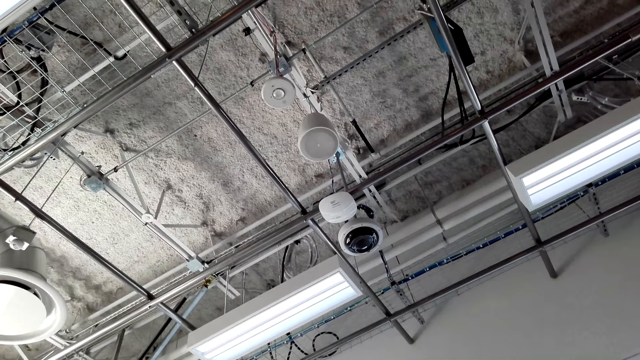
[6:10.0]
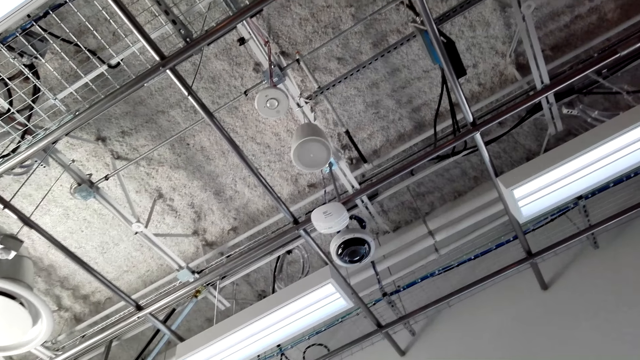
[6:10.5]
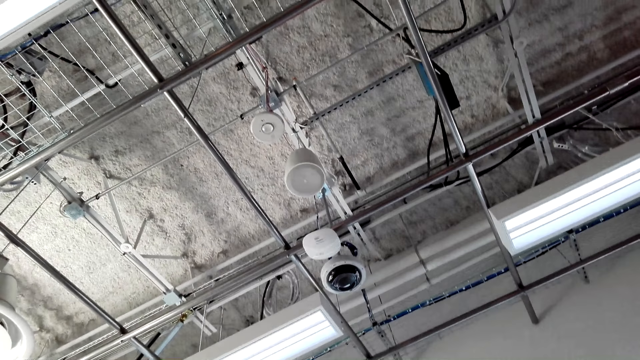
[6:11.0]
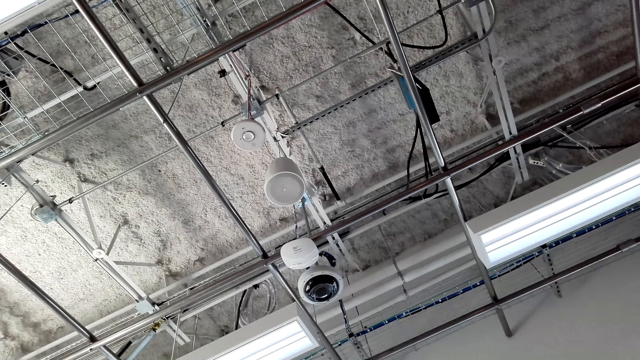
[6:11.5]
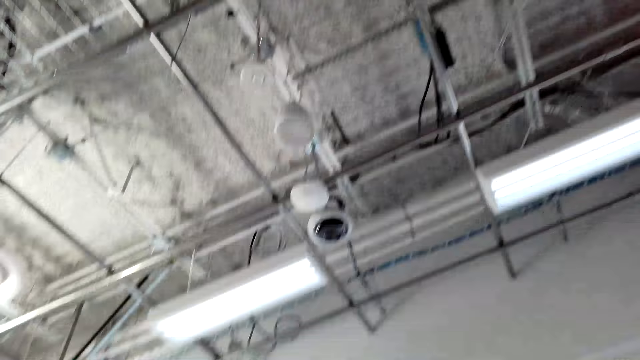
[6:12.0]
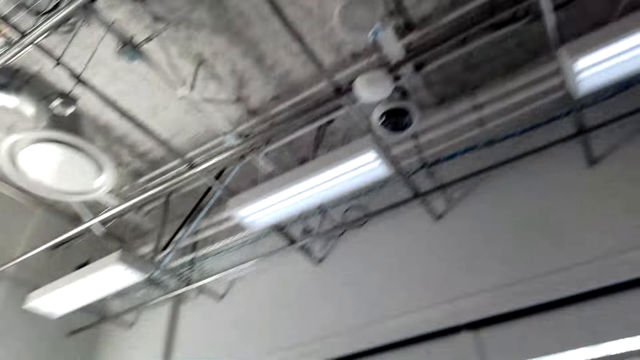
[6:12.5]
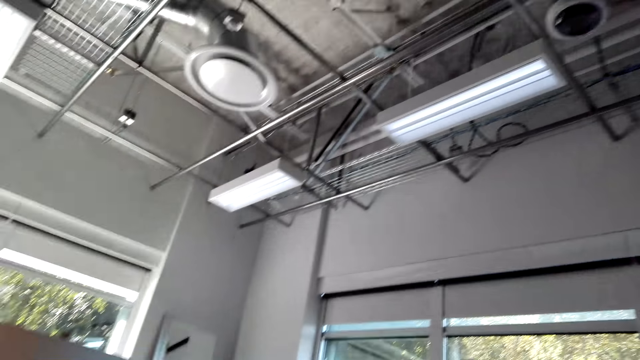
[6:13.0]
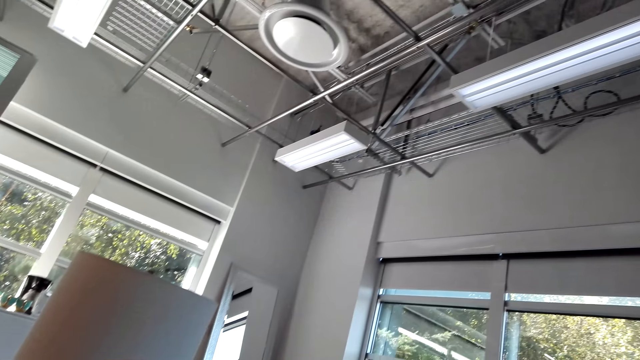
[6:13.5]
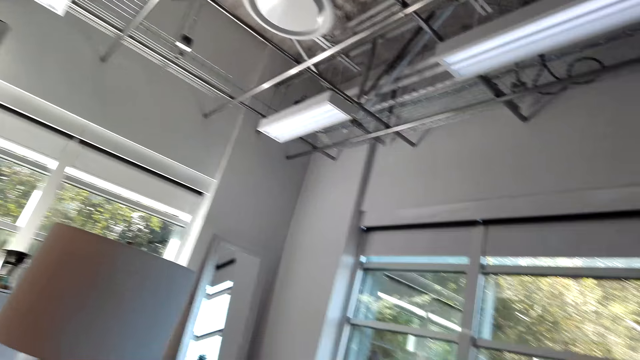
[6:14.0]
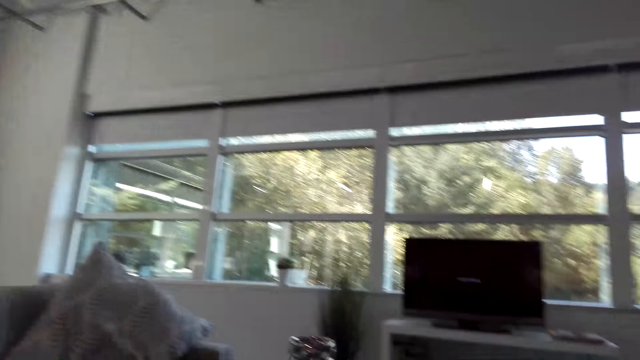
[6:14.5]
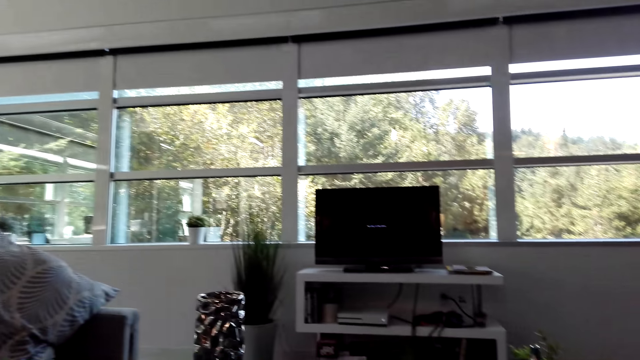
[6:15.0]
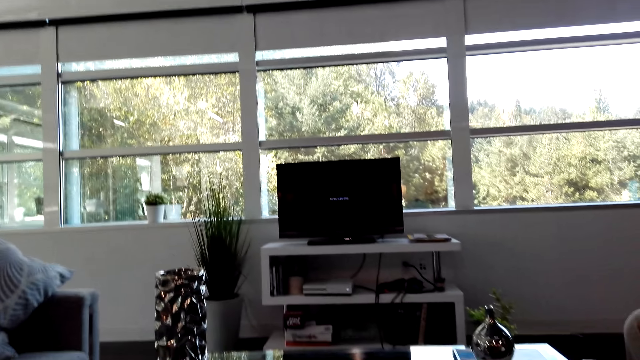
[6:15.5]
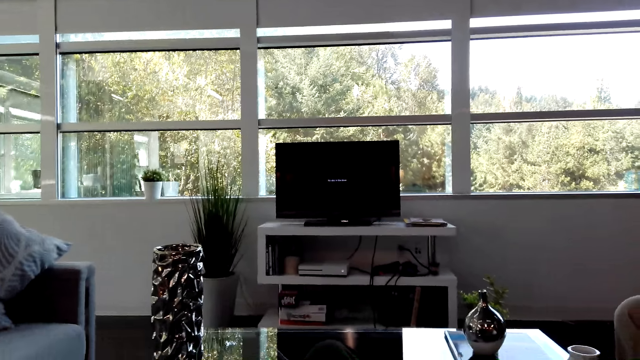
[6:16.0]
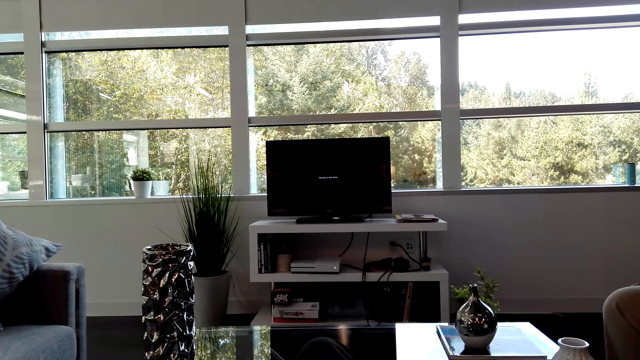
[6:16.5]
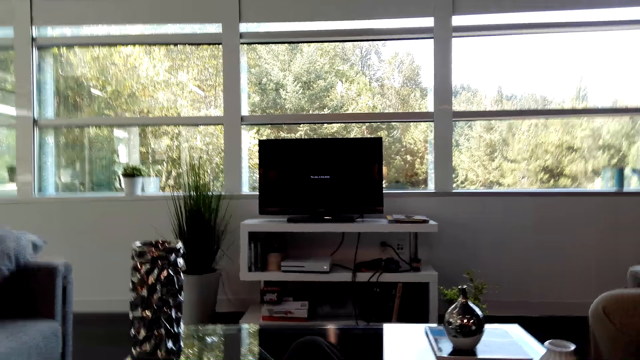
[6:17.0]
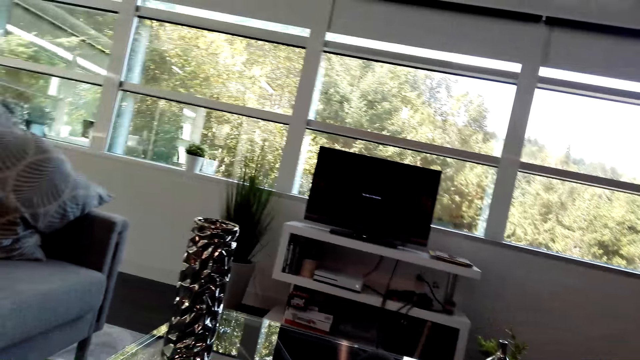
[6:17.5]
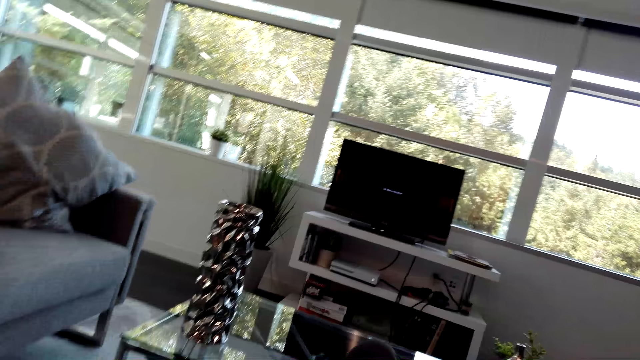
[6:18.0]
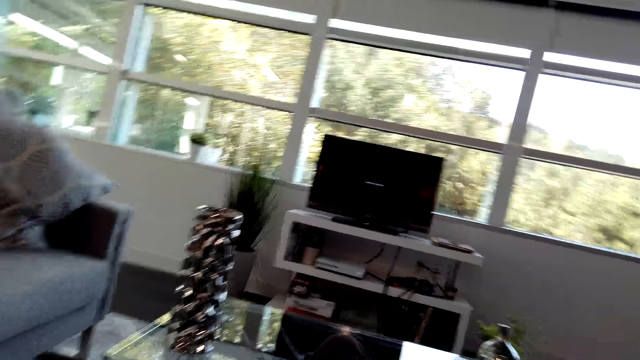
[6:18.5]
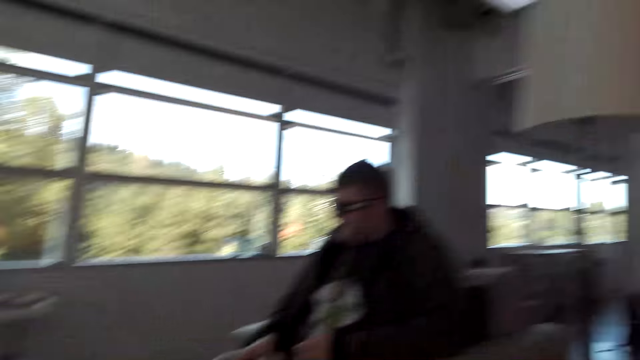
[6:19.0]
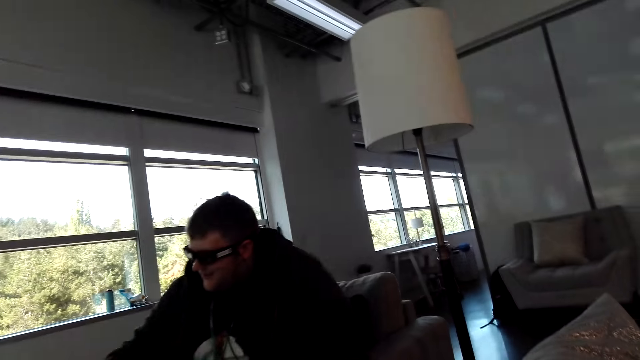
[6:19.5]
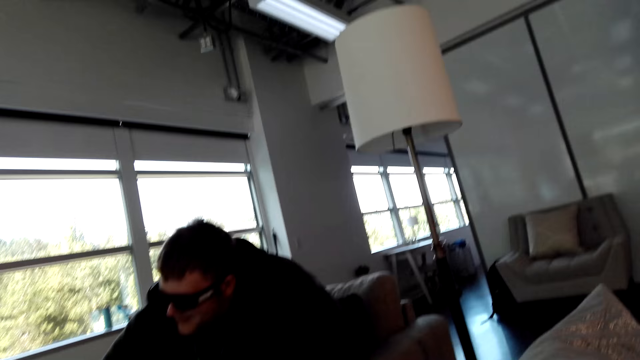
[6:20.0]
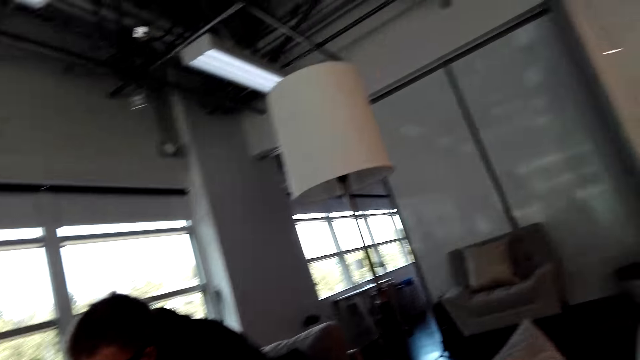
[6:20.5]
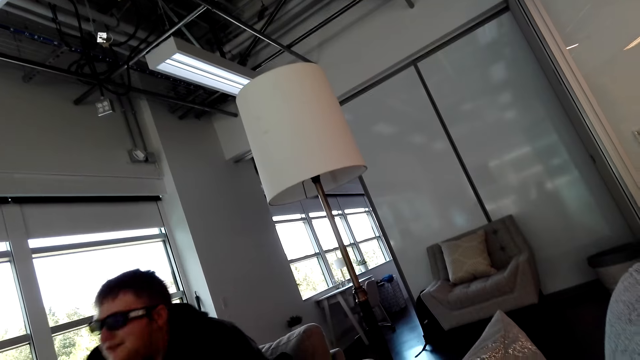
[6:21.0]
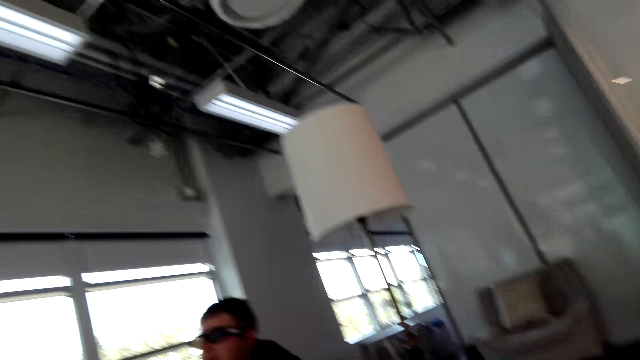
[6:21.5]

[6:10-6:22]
A man dialogues with the camera wearer. The man places the PlayStation pad on the table.

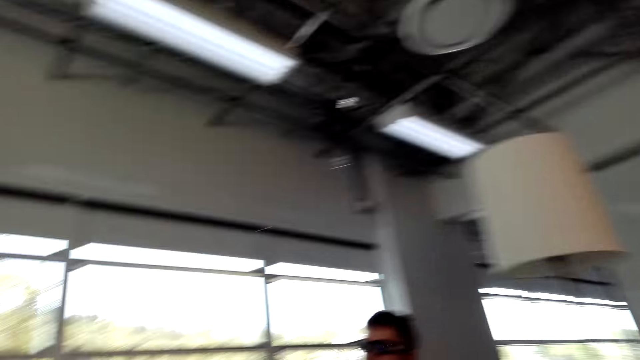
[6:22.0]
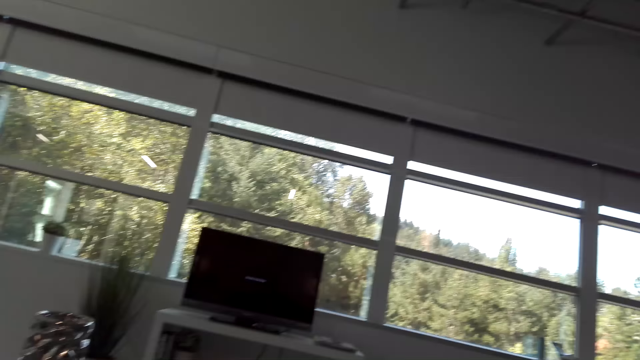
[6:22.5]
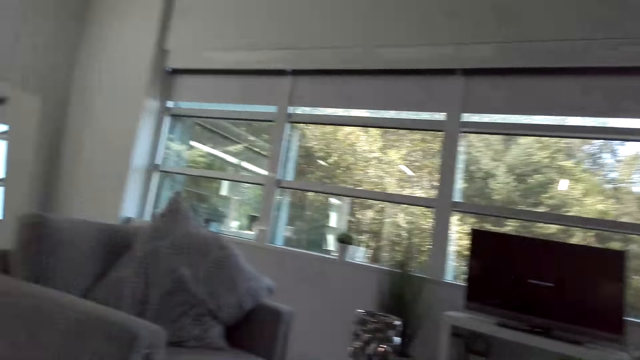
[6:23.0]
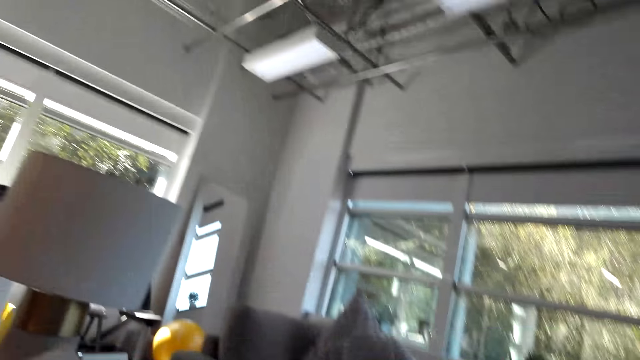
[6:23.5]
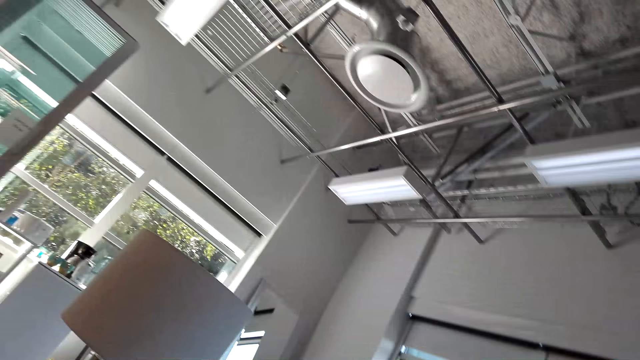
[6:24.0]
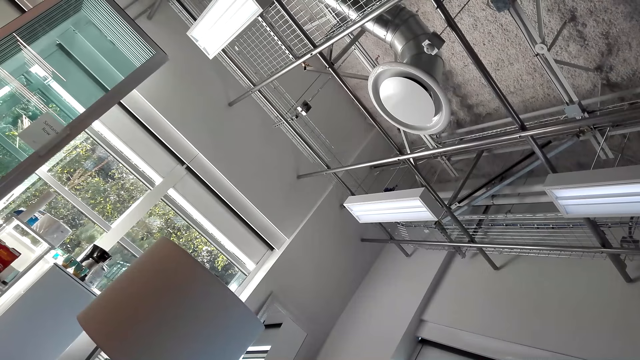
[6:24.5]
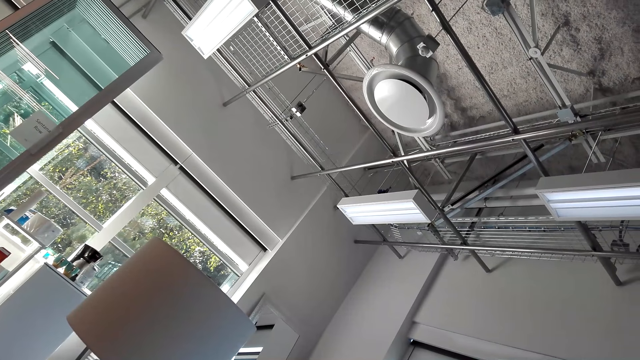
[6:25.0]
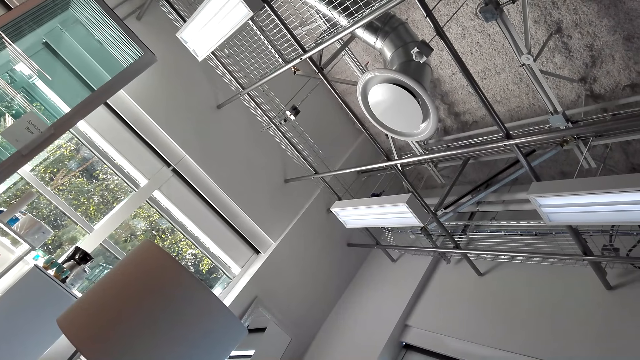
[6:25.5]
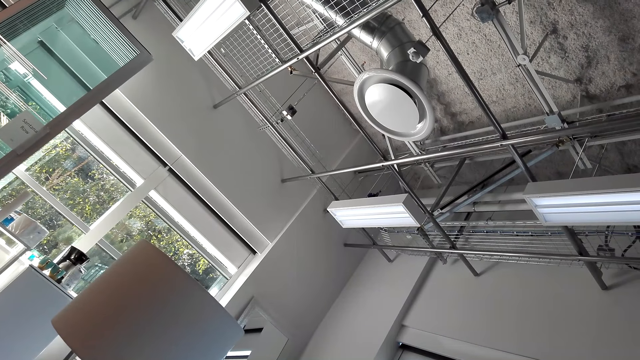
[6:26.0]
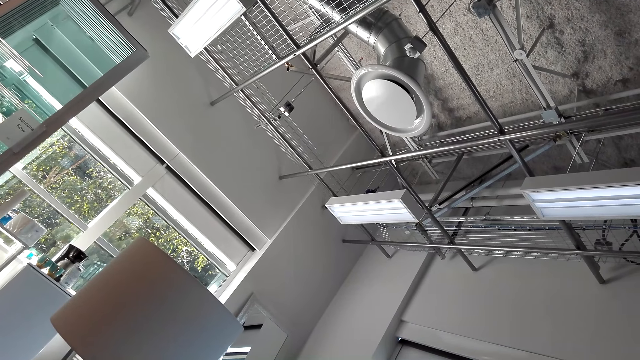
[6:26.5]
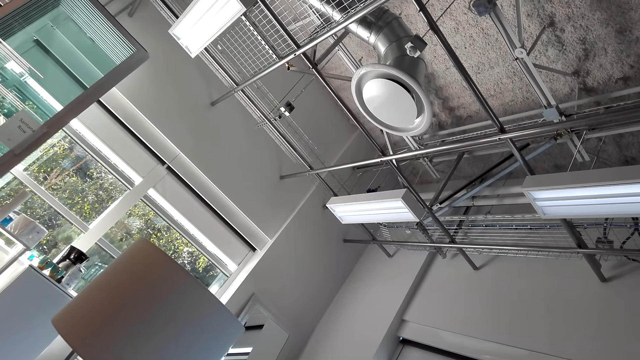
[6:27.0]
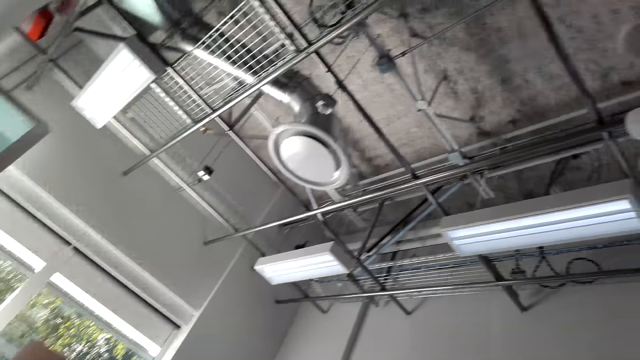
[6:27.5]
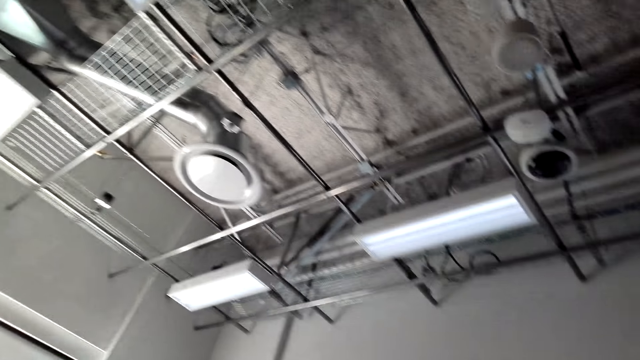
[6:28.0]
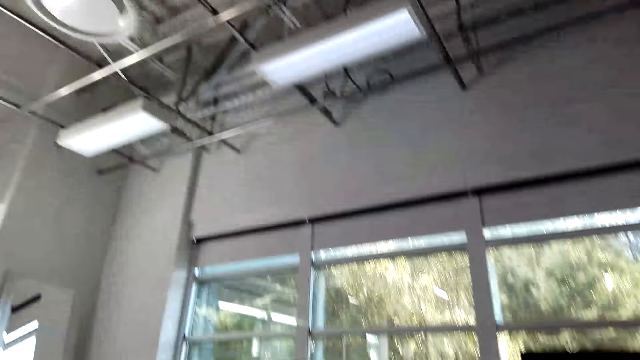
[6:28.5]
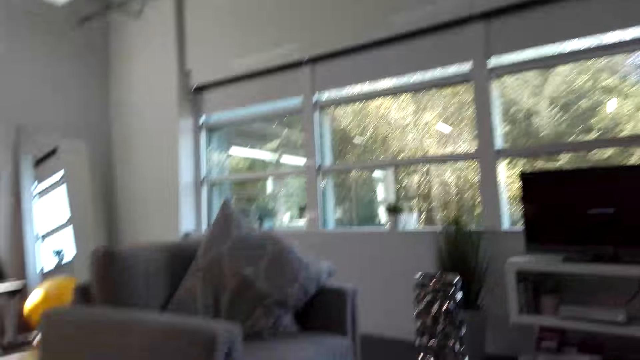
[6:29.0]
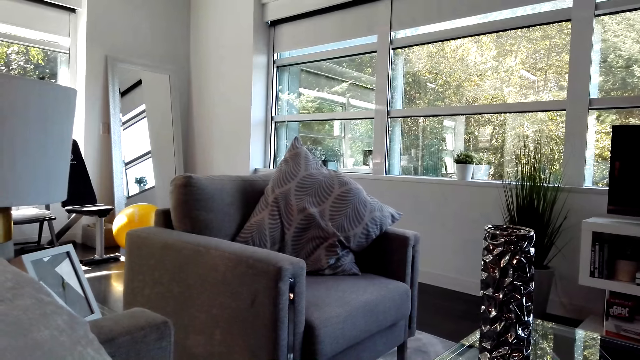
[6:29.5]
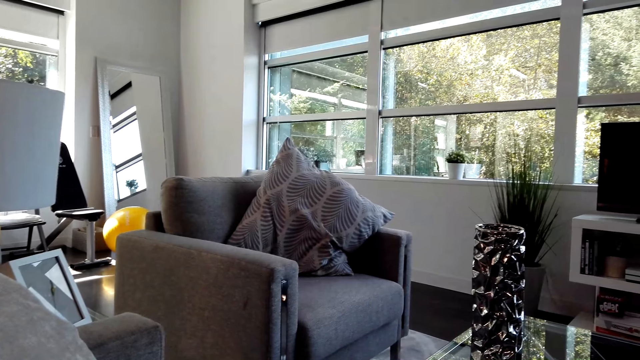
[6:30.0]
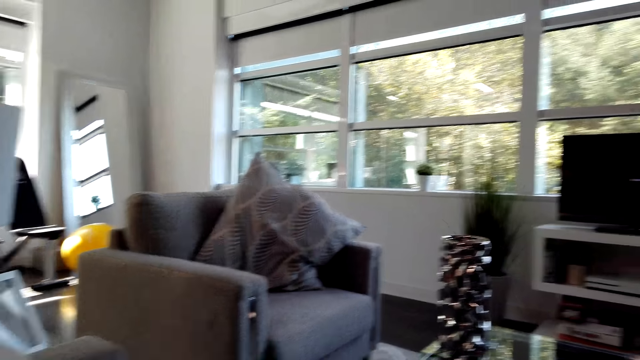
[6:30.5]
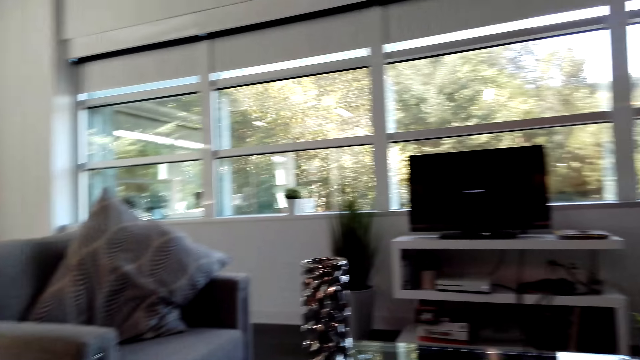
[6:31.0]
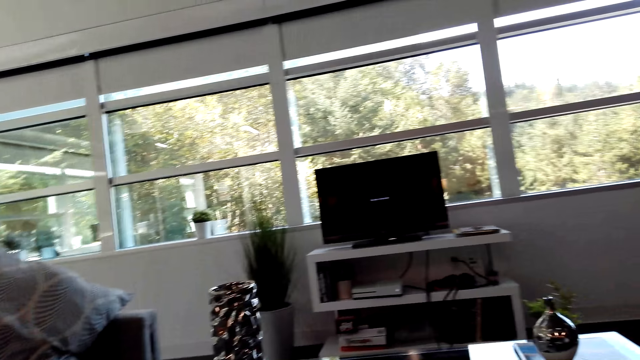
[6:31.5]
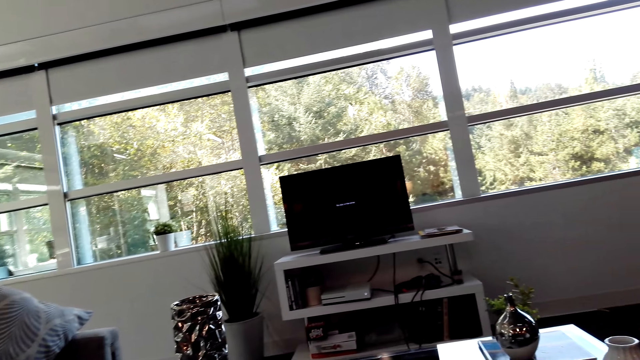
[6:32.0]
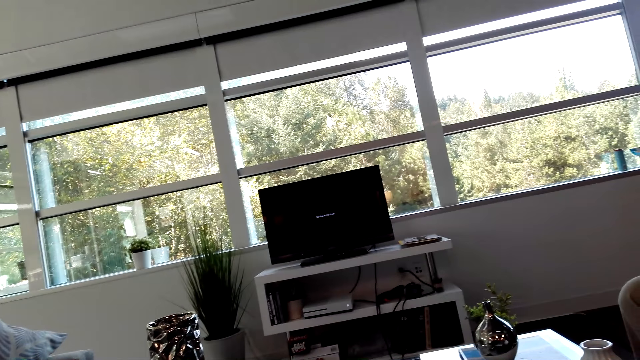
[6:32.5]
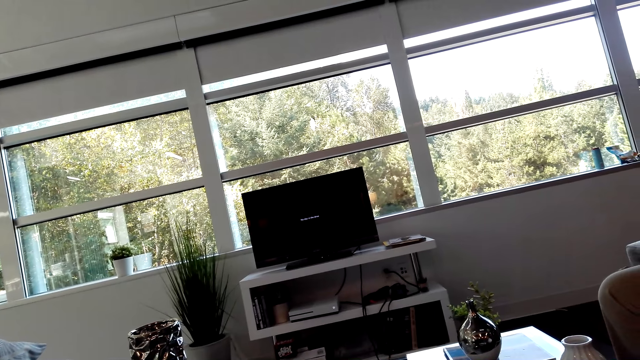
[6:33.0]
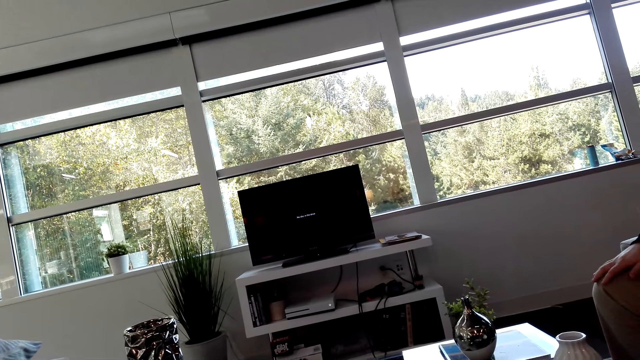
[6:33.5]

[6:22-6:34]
The camera wearer looks around. A person dialogues with the camera wearer.
